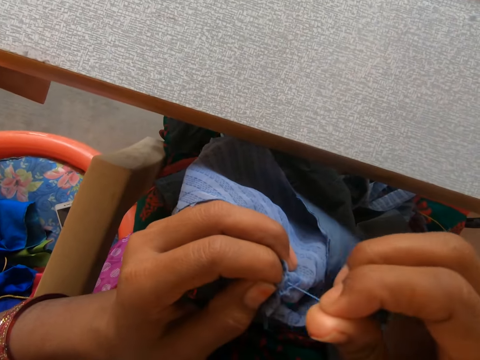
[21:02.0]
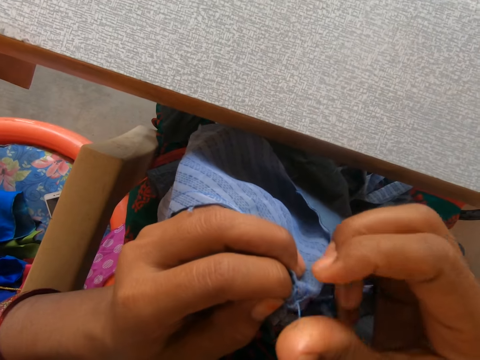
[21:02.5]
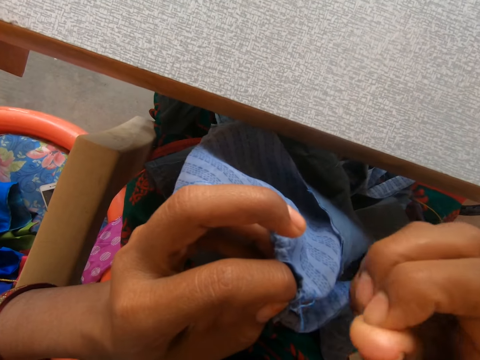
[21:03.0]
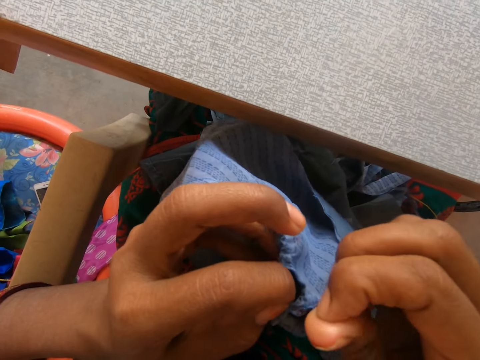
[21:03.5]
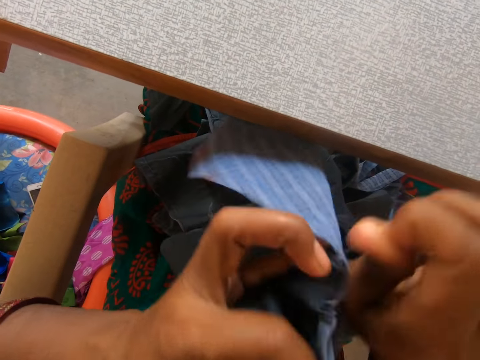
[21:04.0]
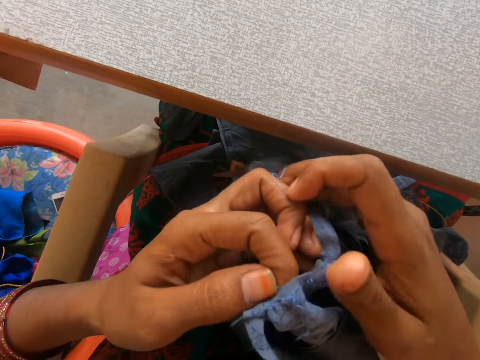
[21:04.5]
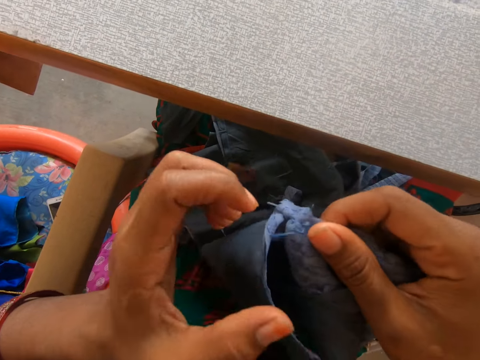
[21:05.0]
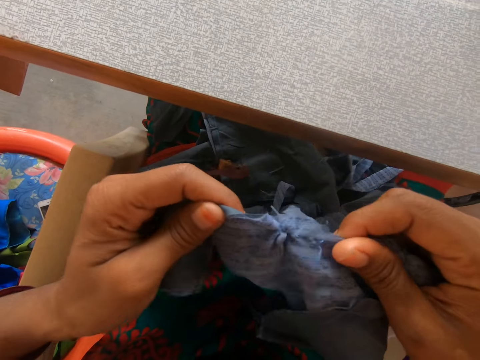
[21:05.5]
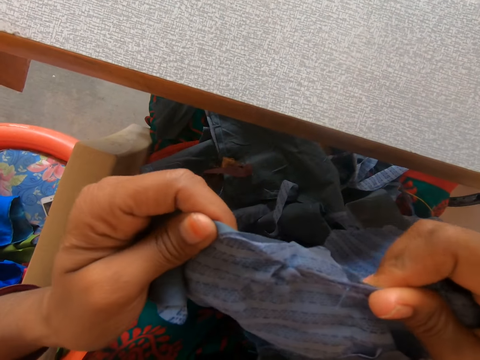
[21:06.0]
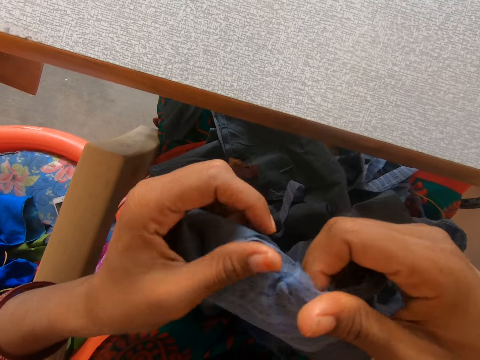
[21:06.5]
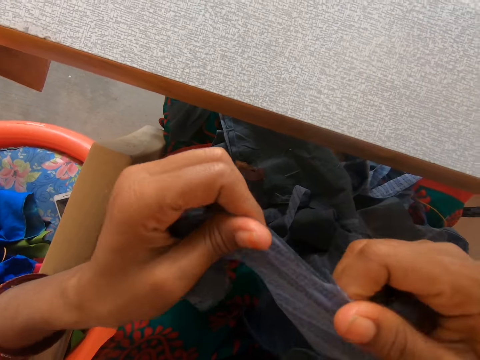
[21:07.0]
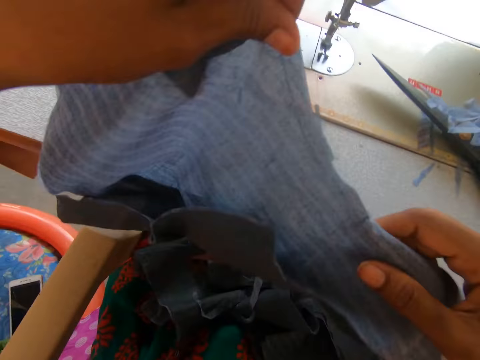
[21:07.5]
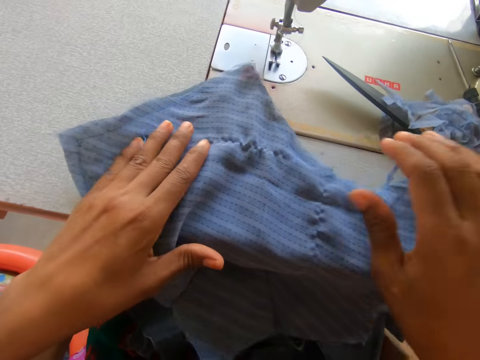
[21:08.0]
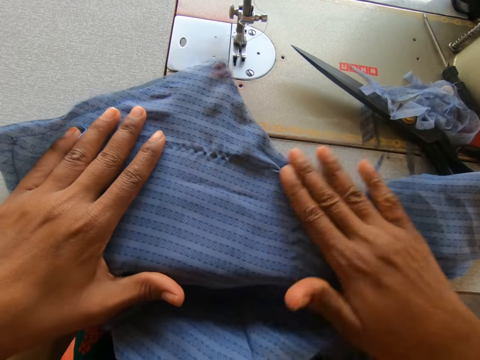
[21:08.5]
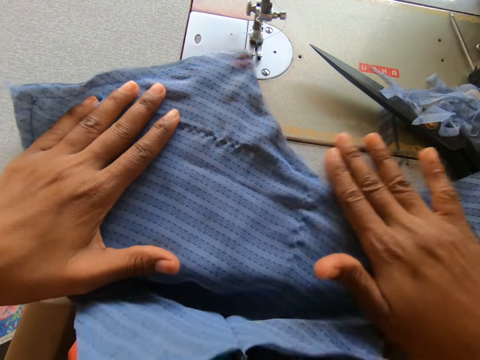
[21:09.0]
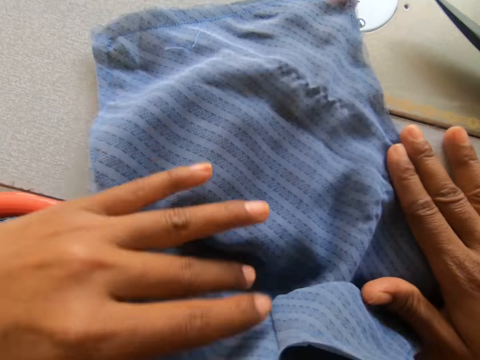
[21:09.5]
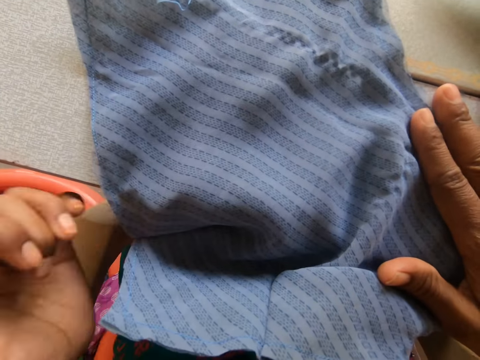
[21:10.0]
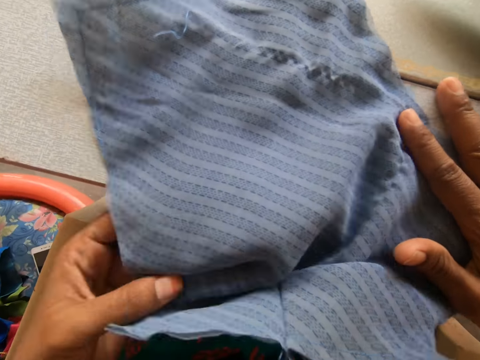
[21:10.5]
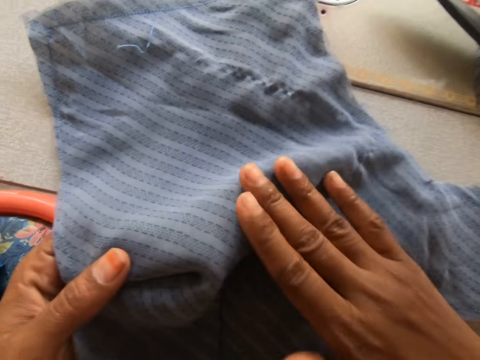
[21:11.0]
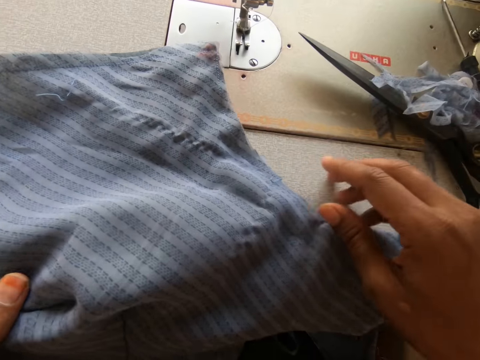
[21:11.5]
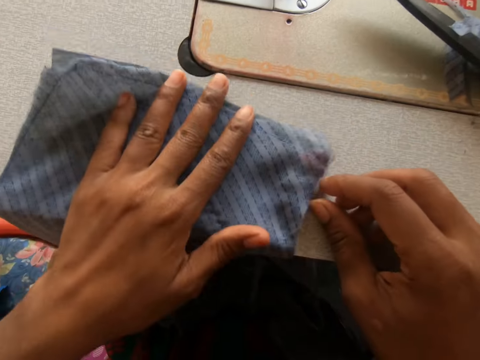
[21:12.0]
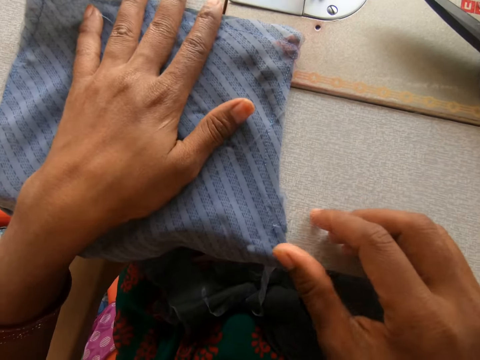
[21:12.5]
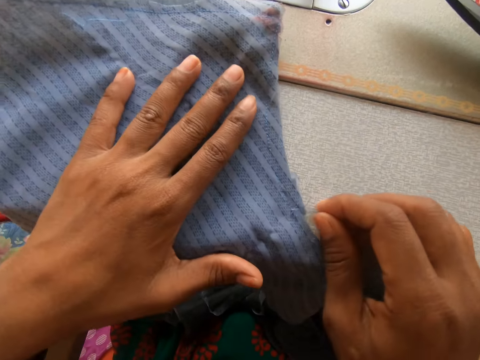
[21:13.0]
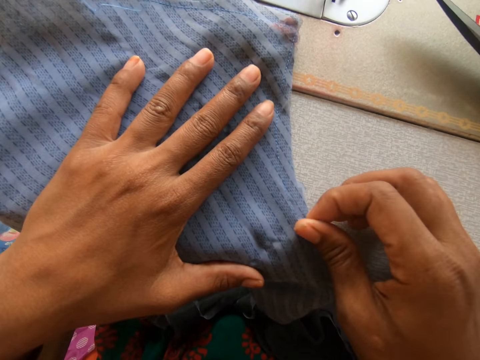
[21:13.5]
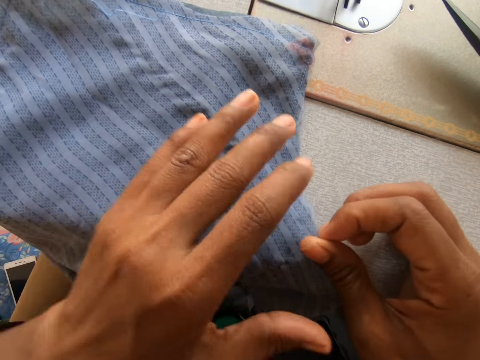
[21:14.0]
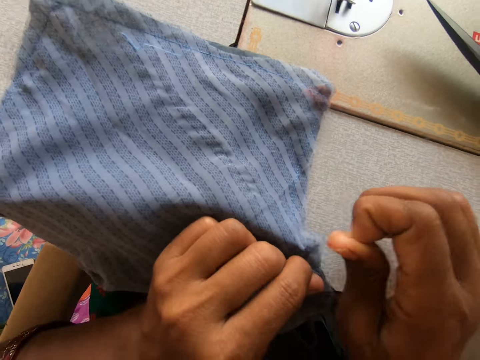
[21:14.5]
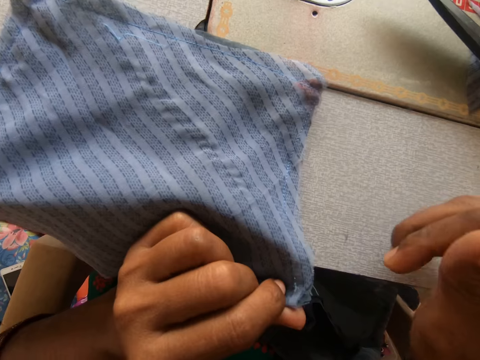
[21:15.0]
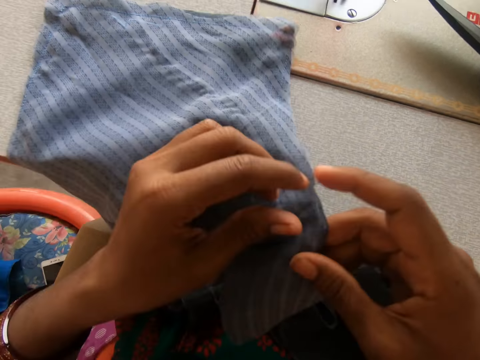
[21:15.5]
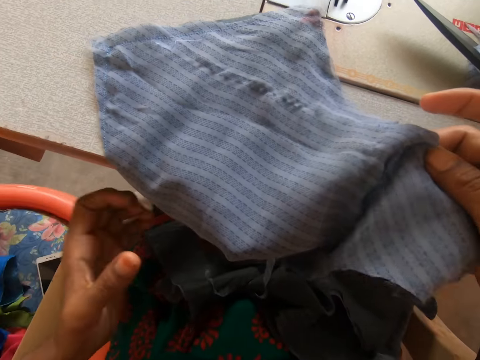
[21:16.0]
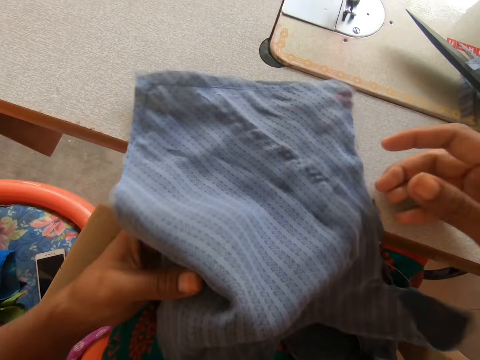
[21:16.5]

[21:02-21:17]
The camera wearer pulls the thread. She straightens the piece of cloth. She puts down the piece of cloth. She wipes the piece of cloth. She pulls the thread with her hand.

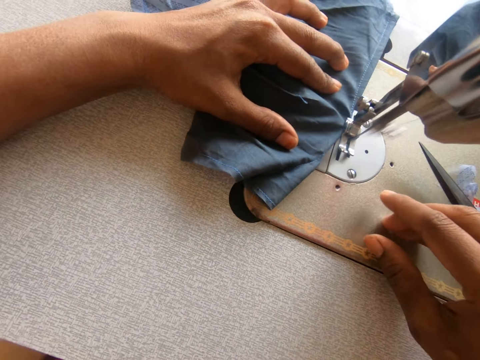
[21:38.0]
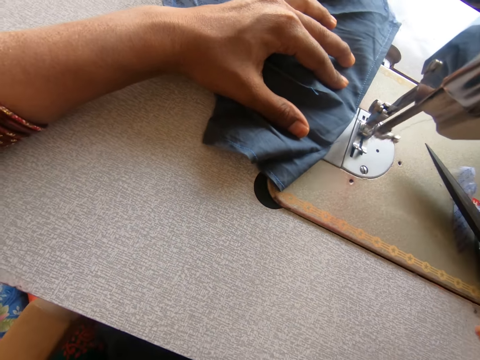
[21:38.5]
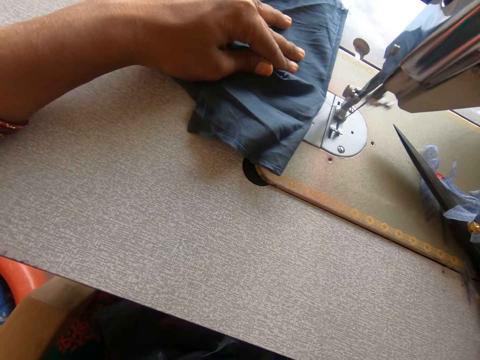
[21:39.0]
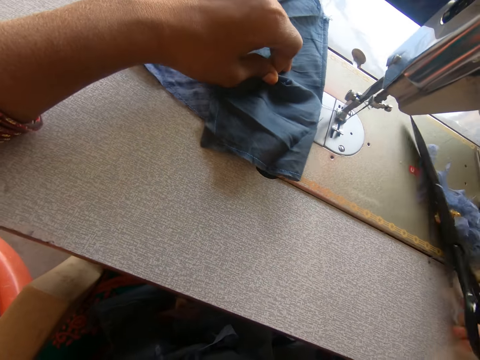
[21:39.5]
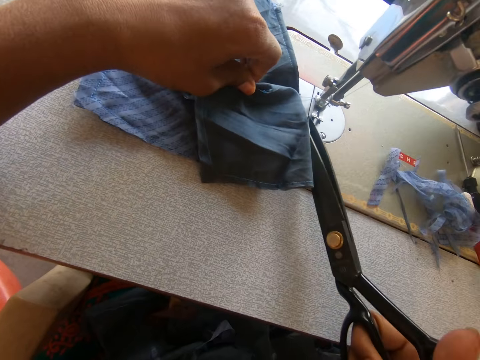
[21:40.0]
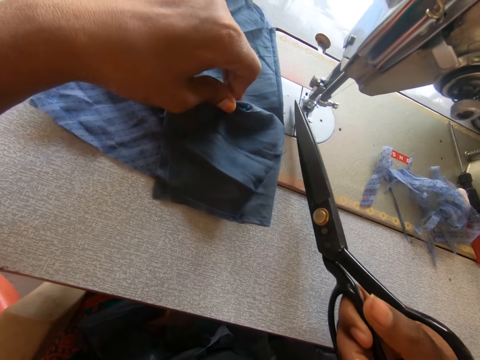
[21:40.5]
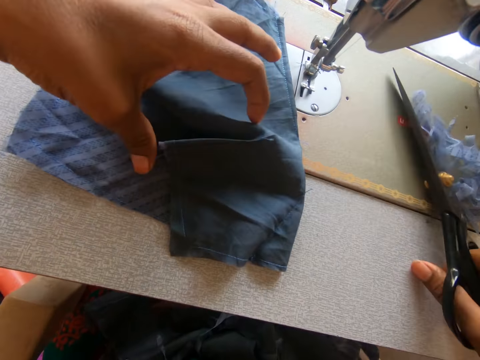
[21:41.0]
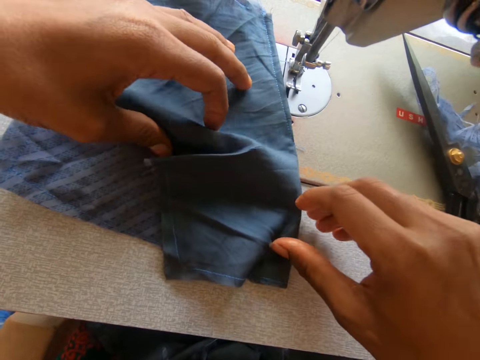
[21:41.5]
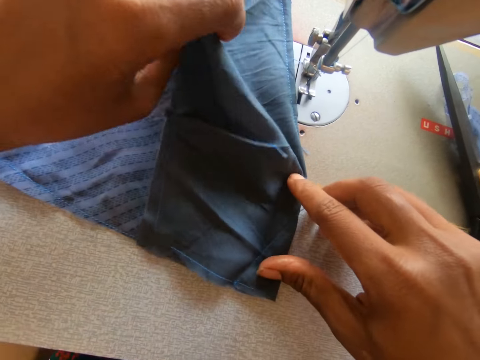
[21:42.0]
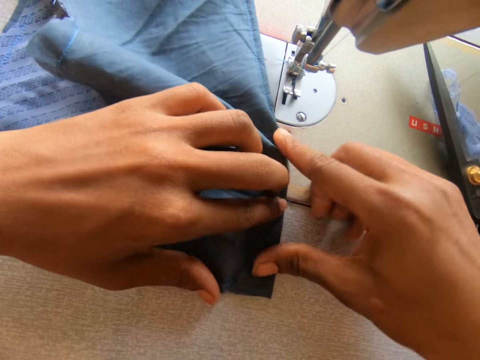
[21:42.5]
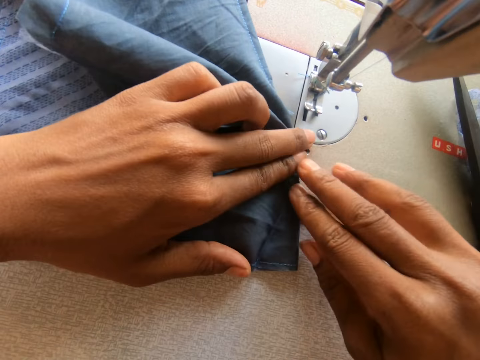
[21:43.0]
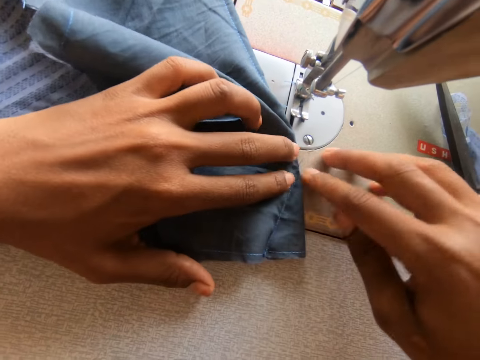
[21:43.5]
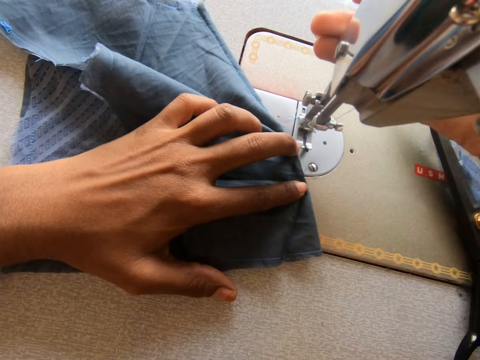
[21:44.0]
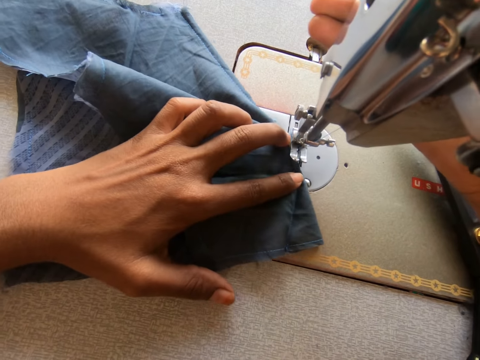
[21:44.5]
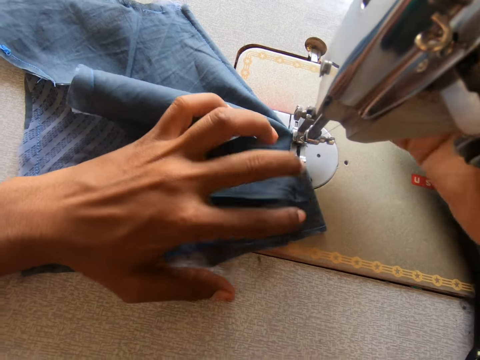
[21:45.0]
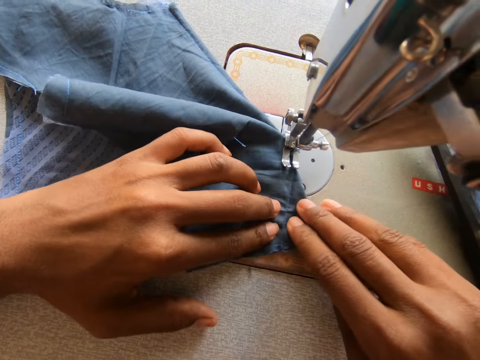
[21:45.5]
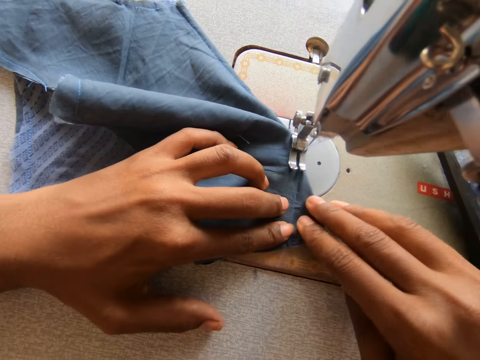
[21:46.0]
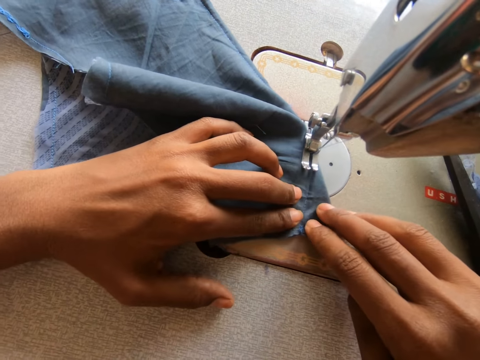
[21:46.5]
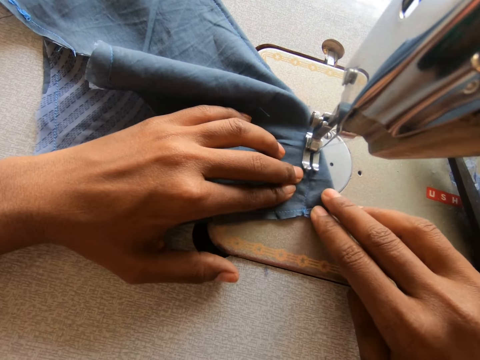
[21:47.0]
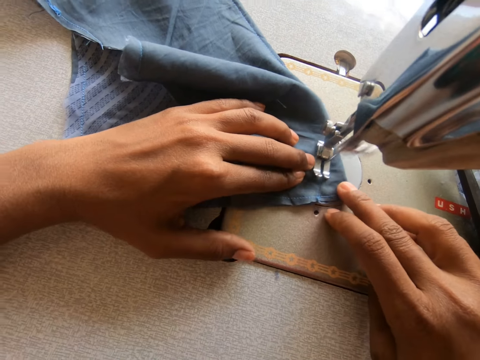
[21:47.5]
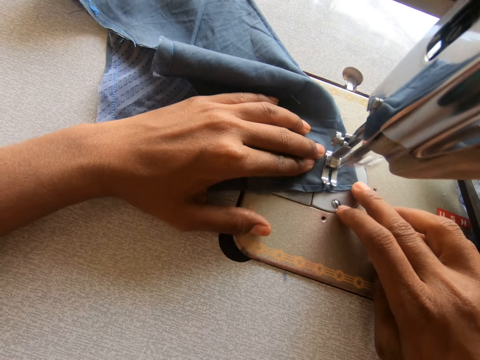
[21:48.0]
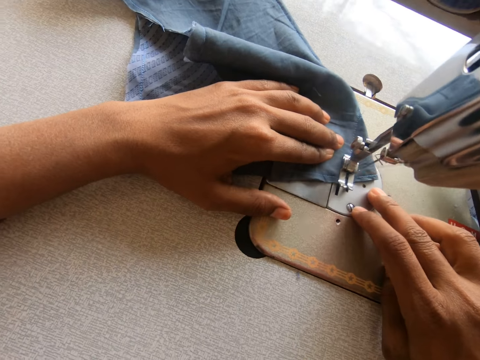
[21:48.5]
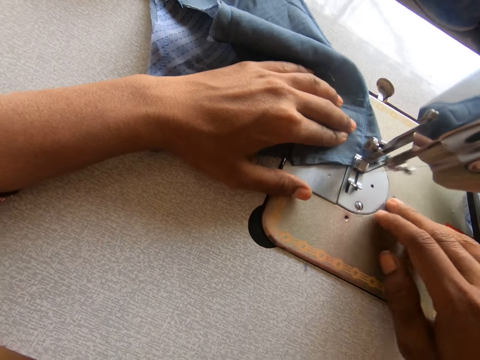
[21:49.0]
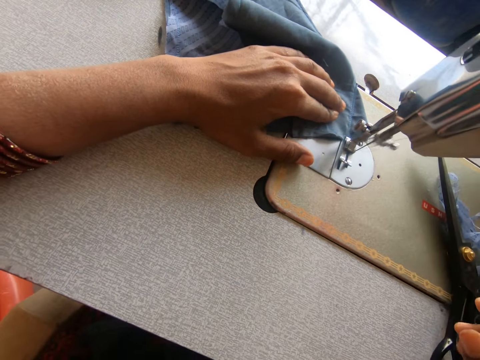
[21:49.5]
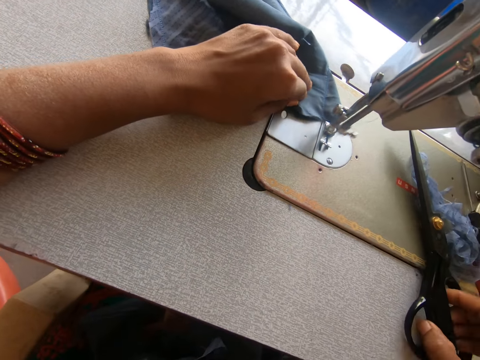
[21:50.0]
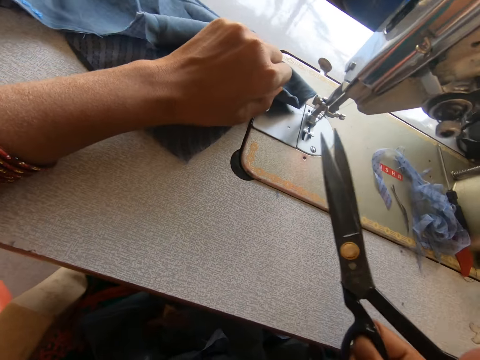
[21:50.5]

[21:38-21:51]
The camera wearer takes the scissors. They cut the thread with the scissors. They put down the scissors. They press the pressure bar lifter. They sew a piece of cloth with a sewing machine. They take the scissors.
